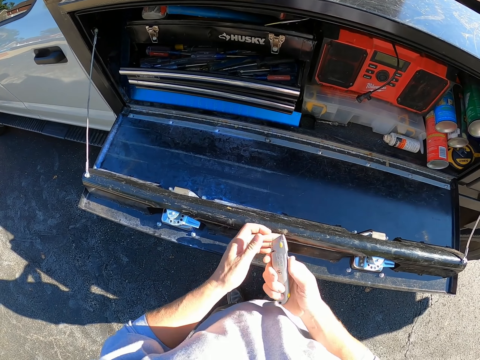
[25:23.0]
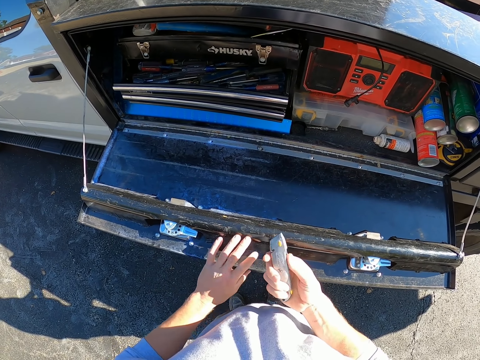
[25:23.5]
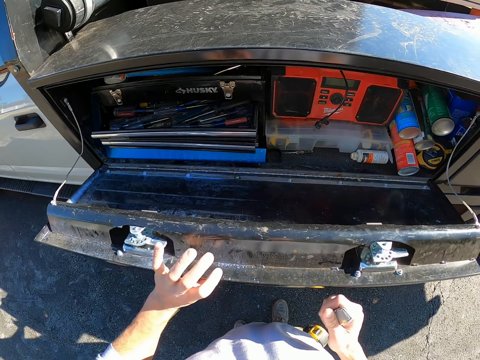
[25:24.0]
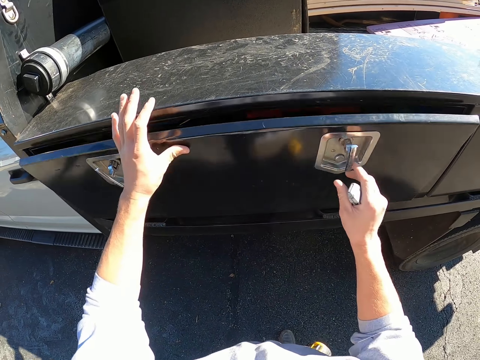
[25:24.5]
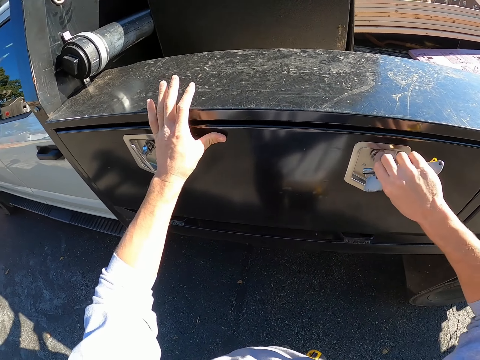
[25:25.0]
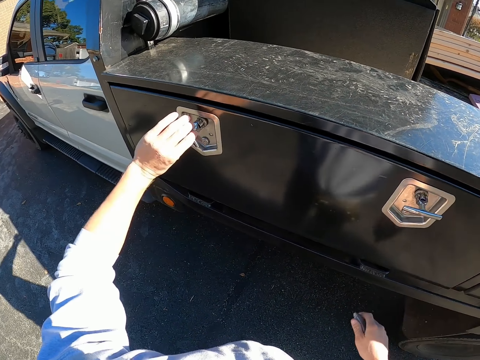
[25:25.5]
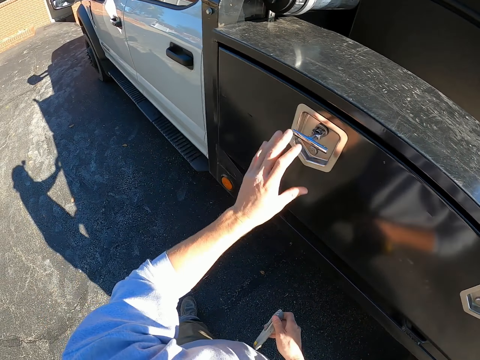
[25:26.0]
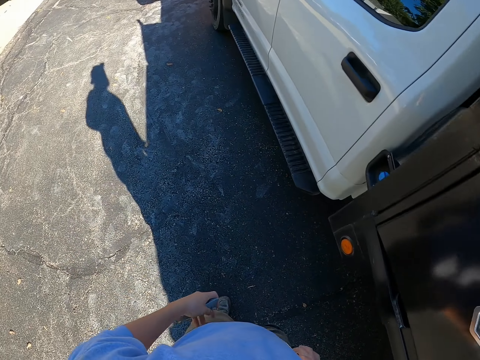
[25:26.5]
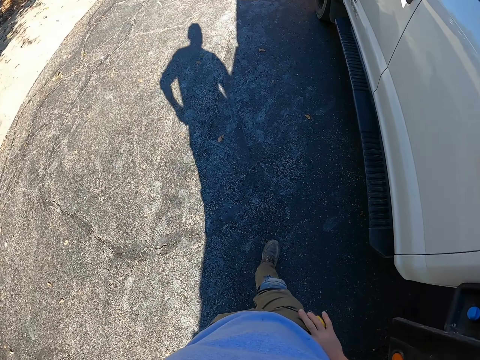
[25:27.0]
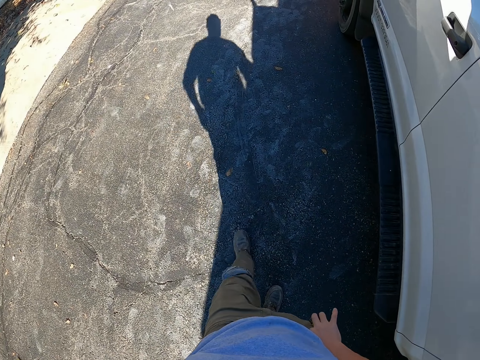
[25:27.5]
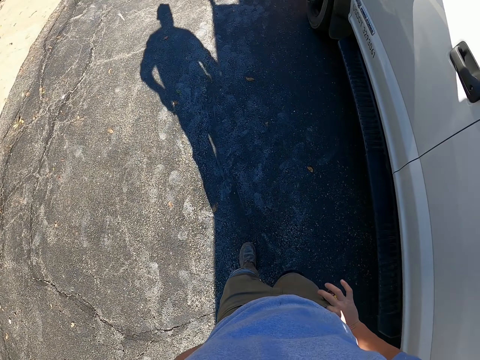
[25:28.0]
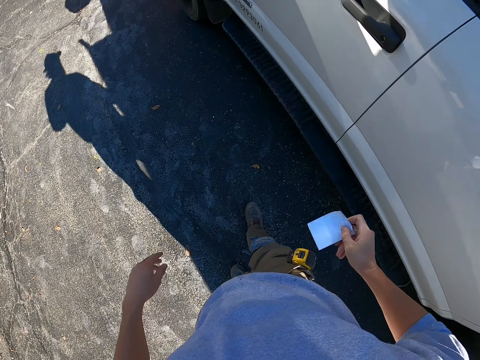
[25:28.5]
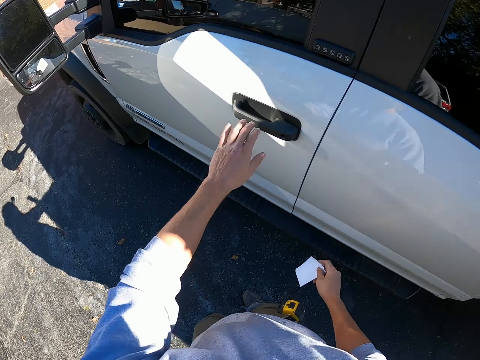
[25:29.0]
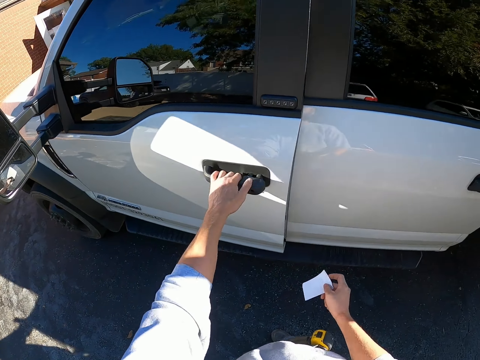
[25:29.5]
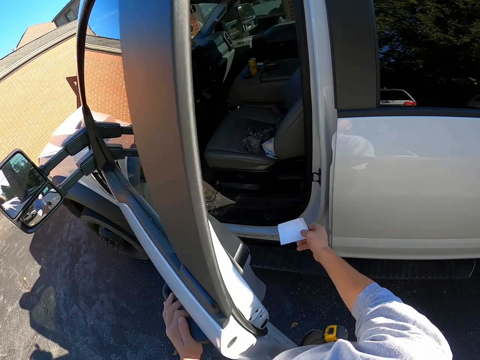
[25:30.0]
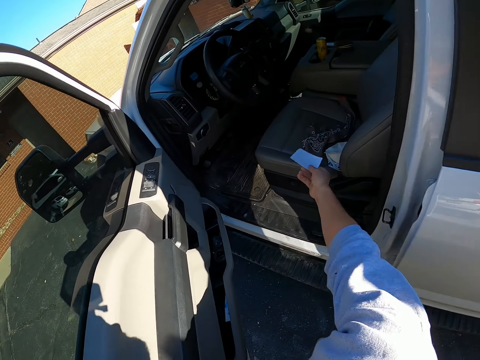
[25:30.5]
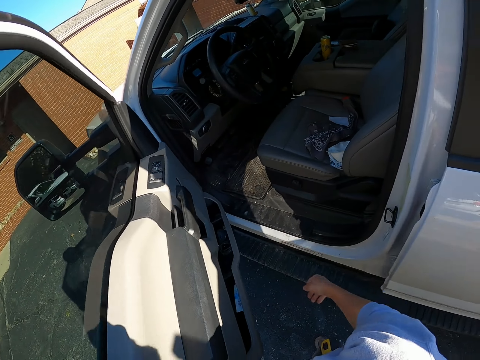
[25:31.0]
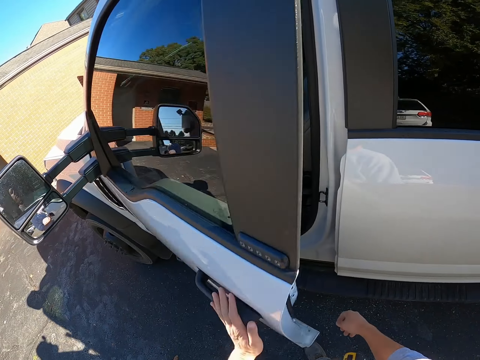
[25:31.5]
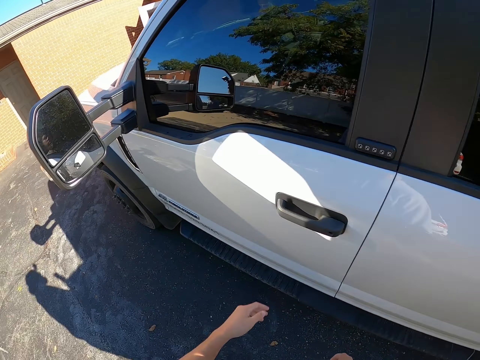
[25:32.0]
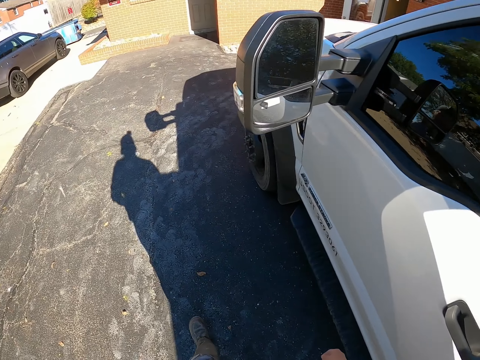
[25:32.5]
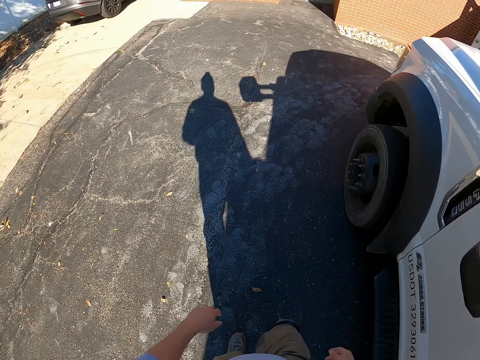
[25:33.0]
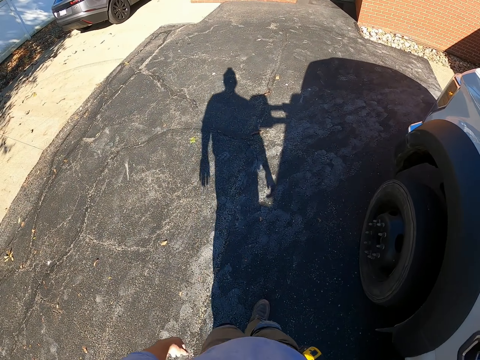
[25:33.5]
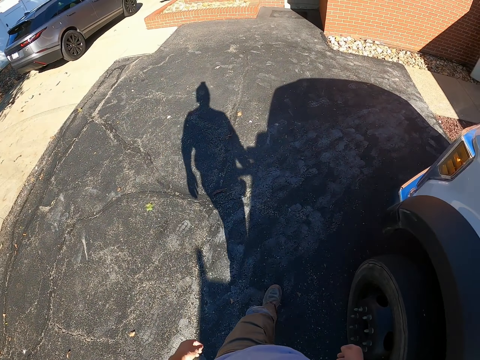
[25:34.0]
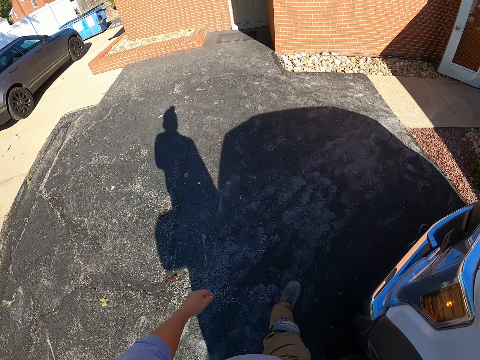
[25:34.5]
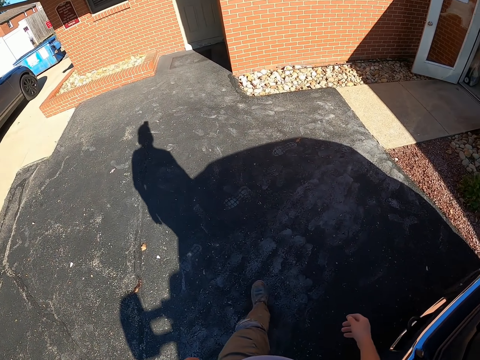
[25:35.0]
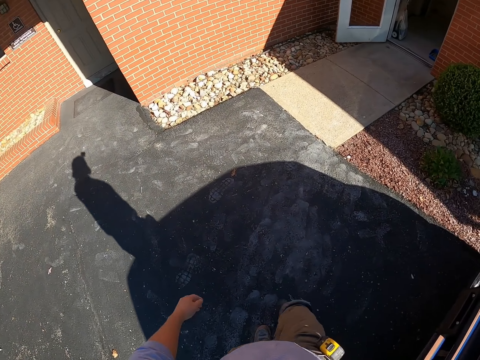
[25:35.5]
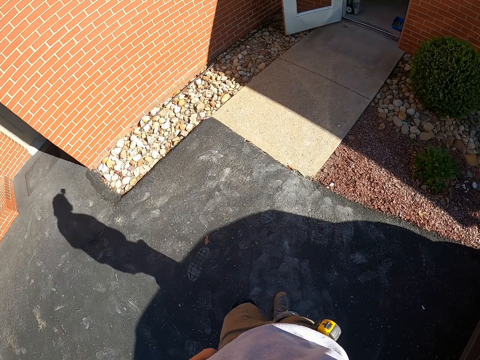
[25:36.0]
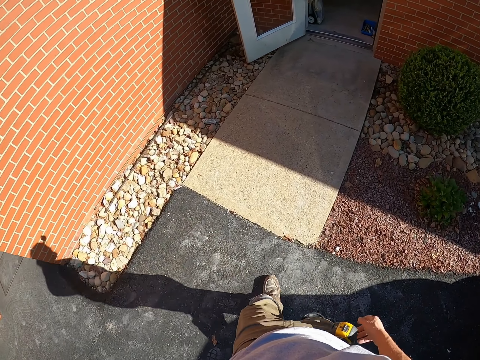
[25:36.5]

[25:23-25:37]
The camera wearer closes the tool box. They remove a paper from the pocket. They open the truck or car front door. They drop the paper on the truck seat. They close the car door. They walk in the compound to the house.

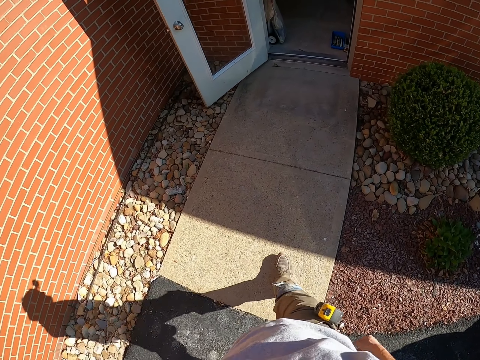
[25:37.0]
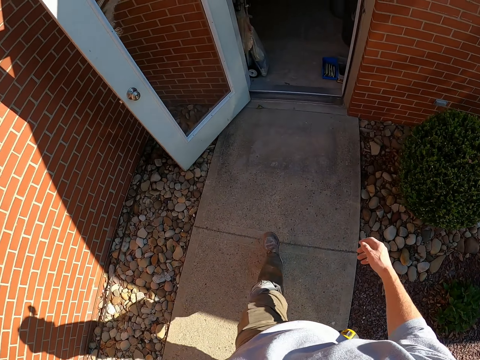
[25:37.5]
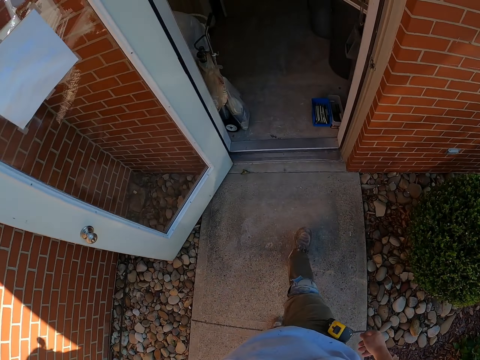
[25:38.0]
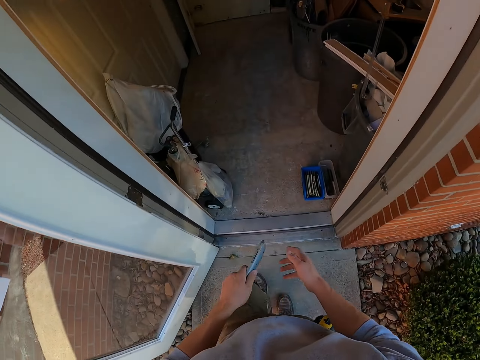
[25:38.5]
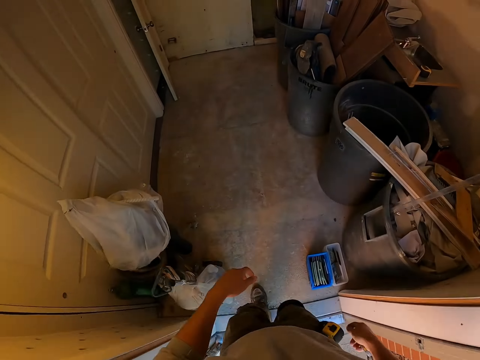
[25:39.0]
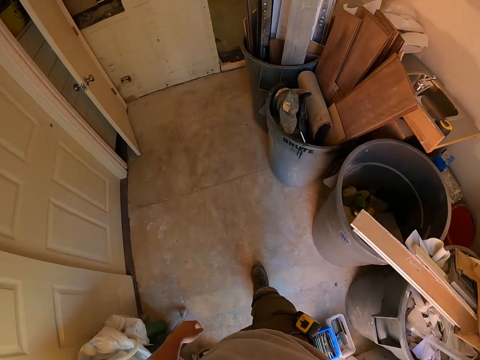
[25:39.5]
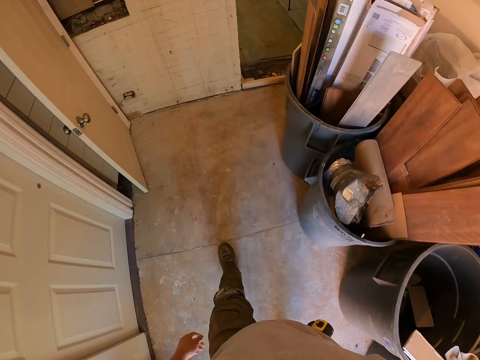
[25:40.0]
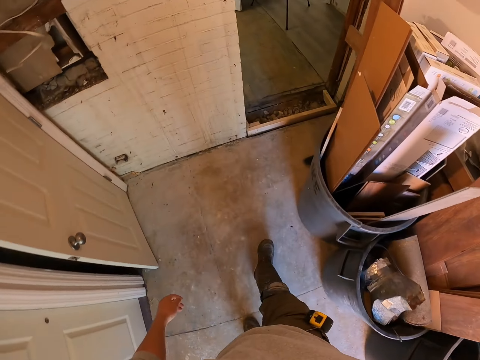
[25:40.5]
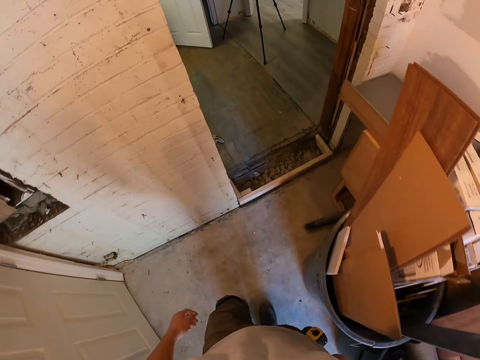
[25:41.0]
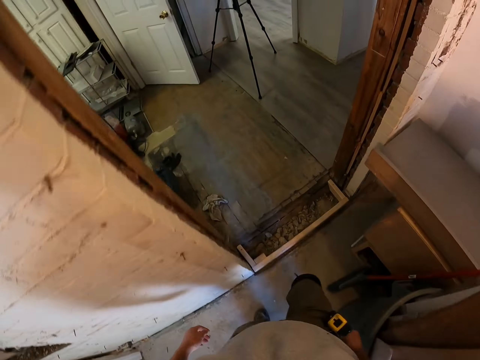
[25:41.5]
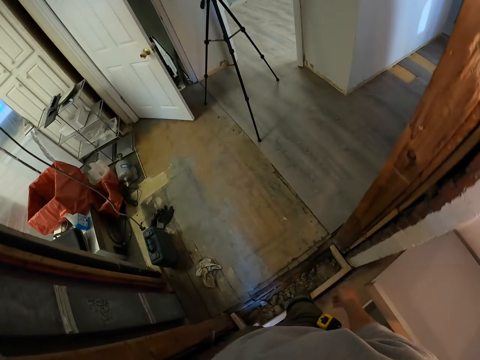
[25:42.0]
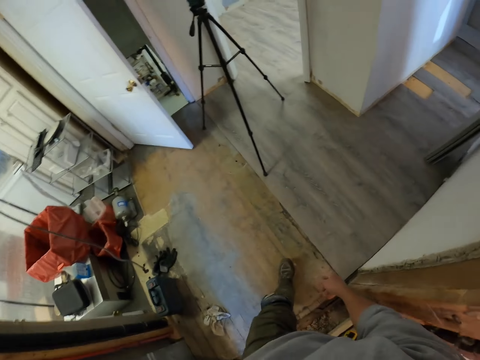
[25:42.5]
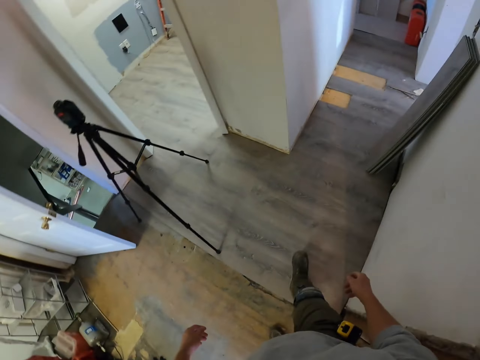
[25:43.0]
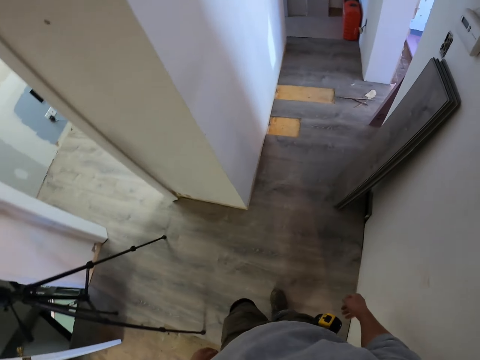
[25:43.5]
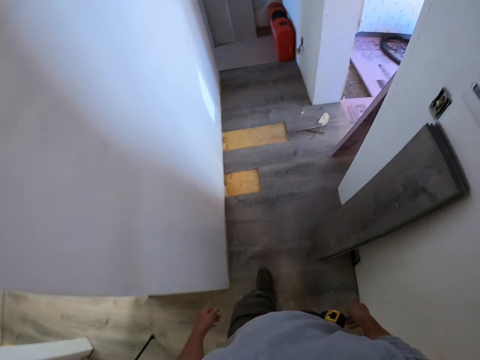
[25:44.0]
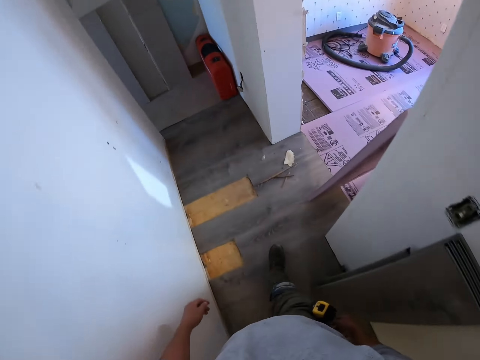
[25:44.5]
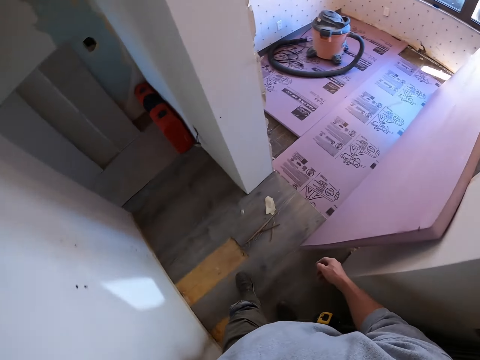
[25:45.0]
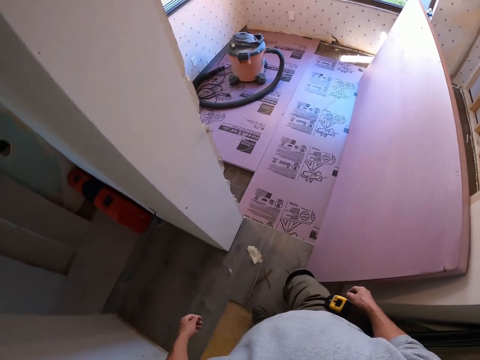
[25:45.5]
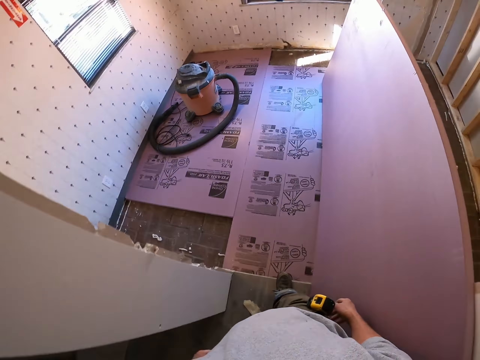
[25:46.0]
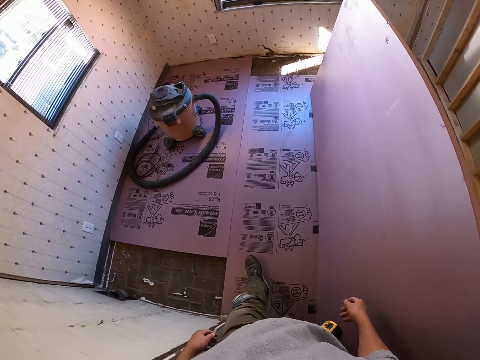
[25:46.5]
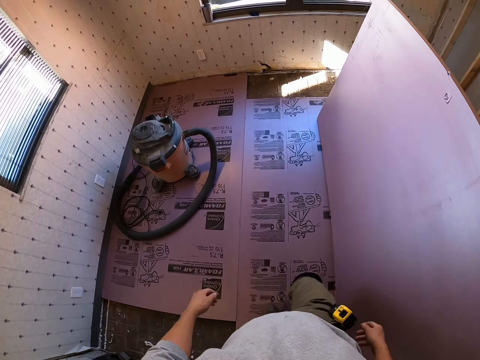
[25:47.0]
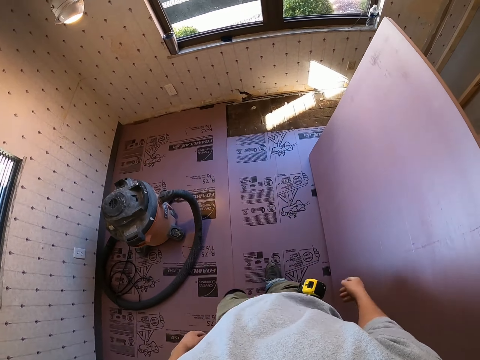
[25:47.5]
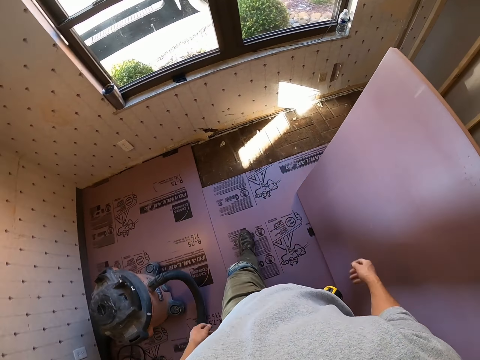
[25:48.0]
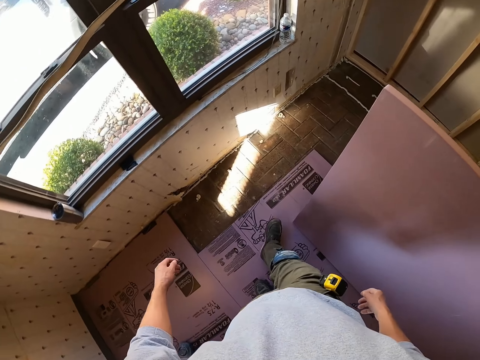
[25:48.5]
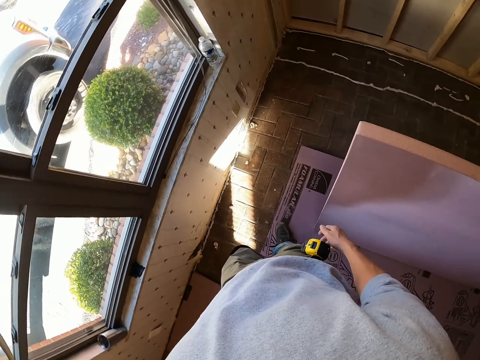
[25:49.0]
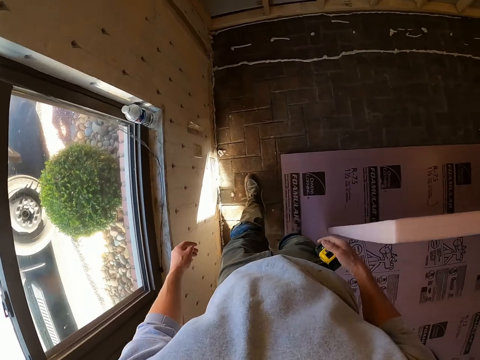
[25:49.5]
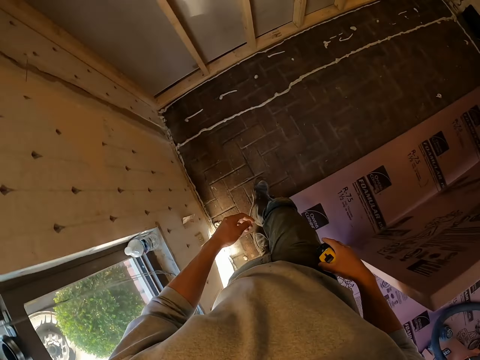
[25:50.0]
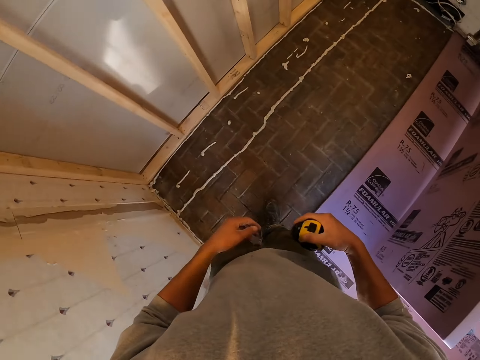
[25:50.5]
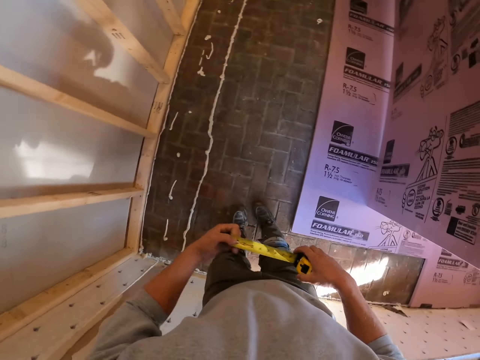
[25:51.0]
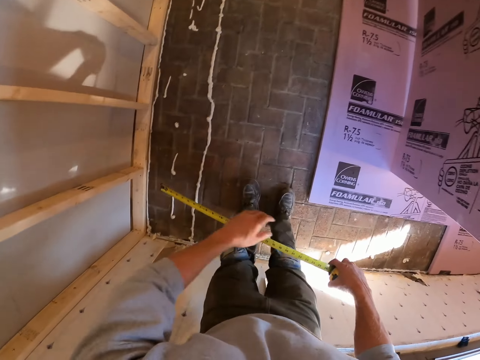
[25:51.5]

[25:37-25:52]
The camera wearer takes the pocket knife with the right hand. They walk in the room. They measure the floor space. They open the measuring tape.
